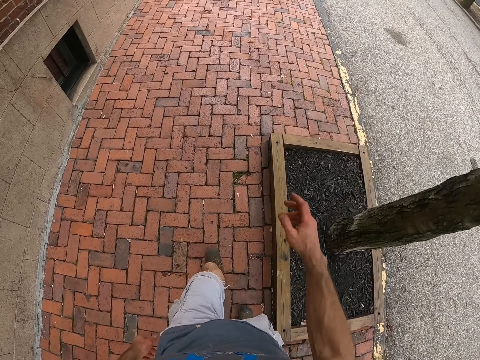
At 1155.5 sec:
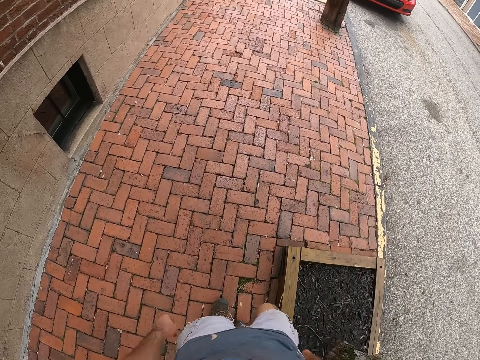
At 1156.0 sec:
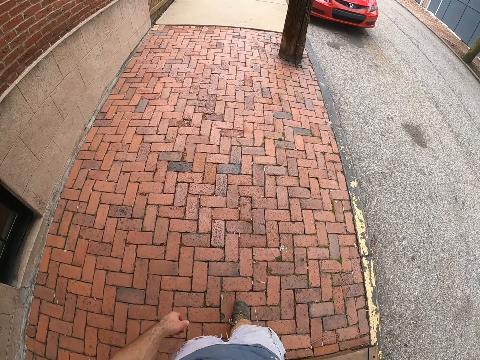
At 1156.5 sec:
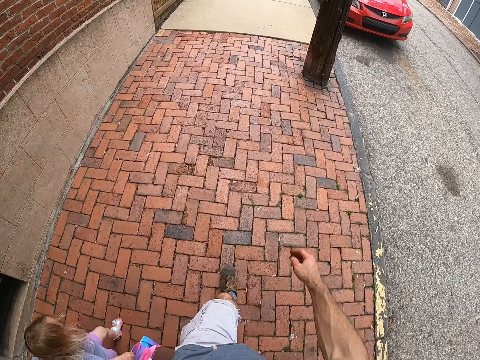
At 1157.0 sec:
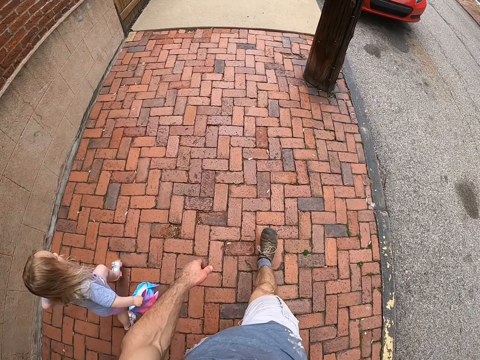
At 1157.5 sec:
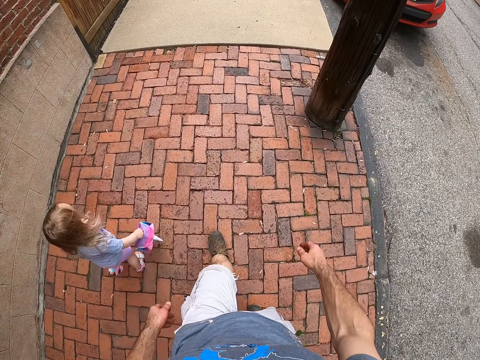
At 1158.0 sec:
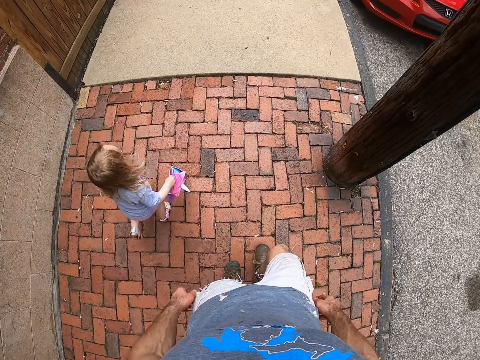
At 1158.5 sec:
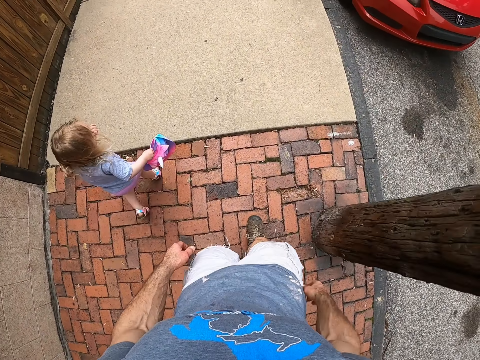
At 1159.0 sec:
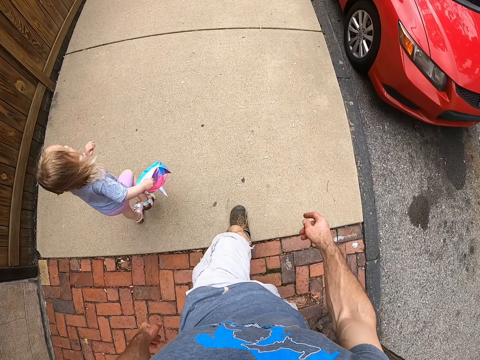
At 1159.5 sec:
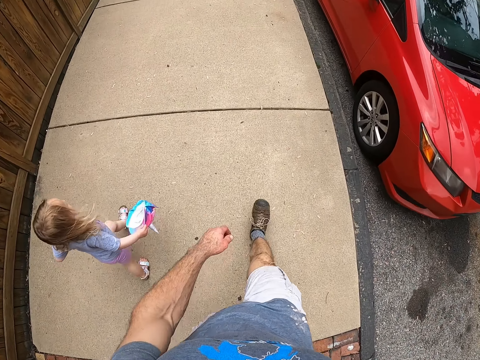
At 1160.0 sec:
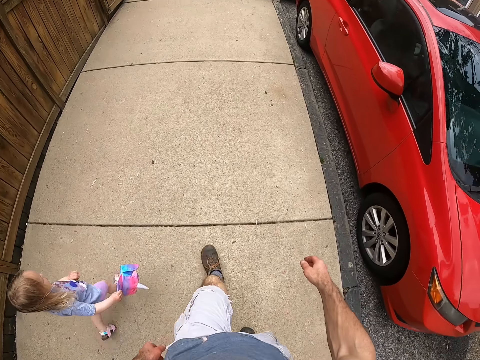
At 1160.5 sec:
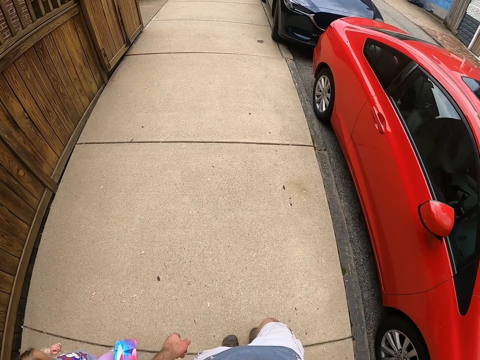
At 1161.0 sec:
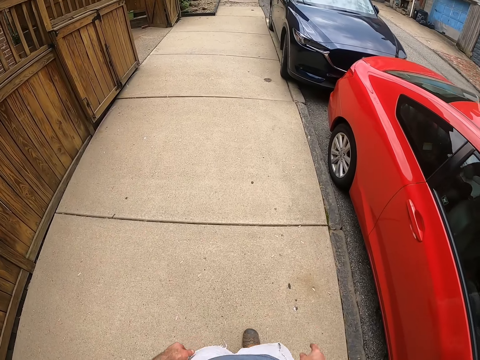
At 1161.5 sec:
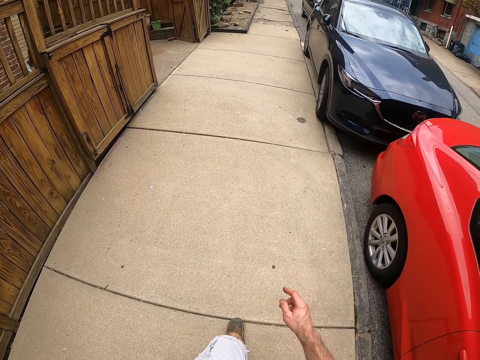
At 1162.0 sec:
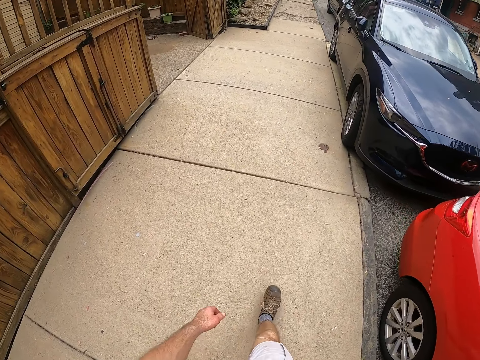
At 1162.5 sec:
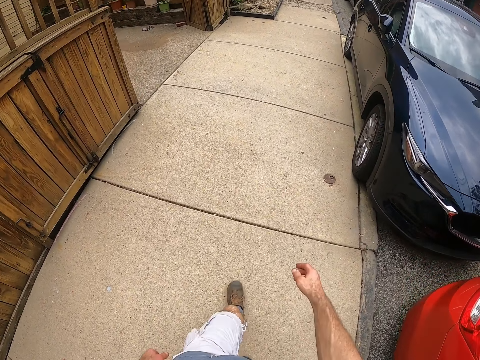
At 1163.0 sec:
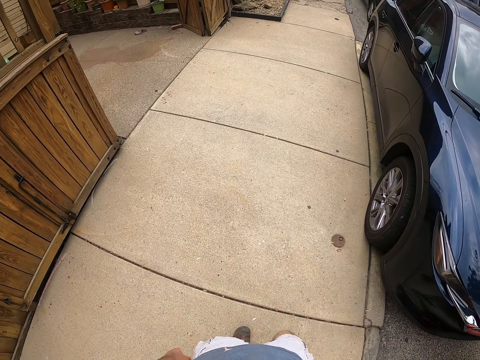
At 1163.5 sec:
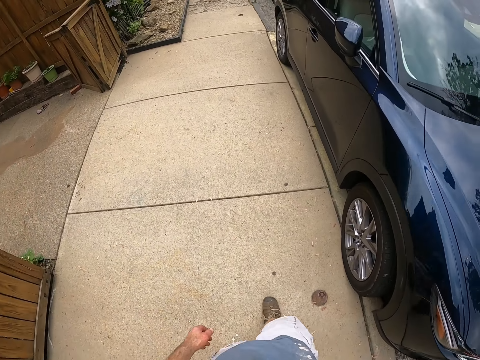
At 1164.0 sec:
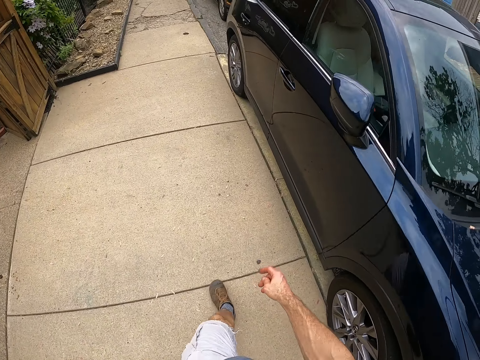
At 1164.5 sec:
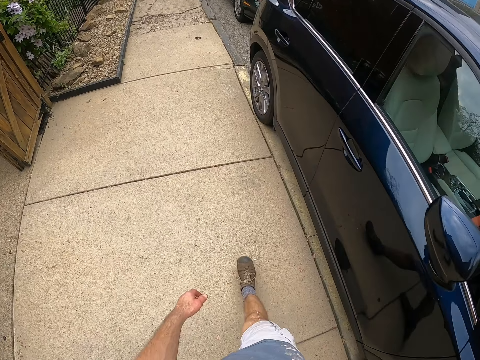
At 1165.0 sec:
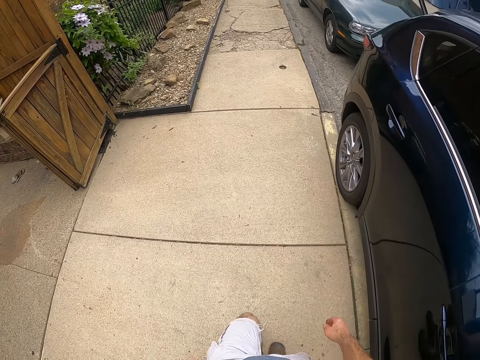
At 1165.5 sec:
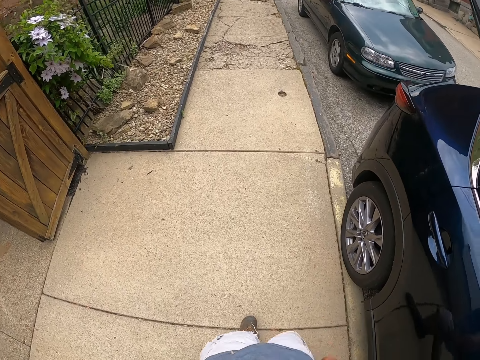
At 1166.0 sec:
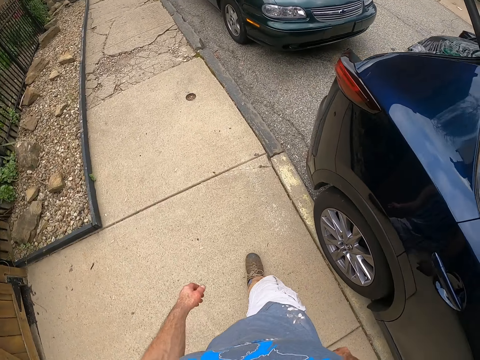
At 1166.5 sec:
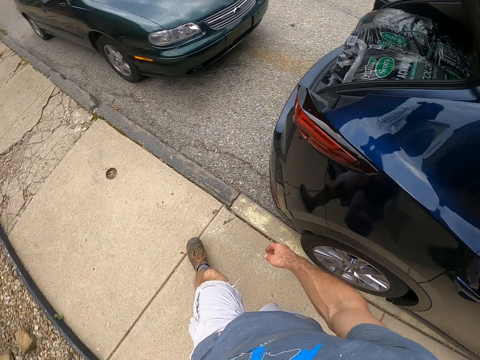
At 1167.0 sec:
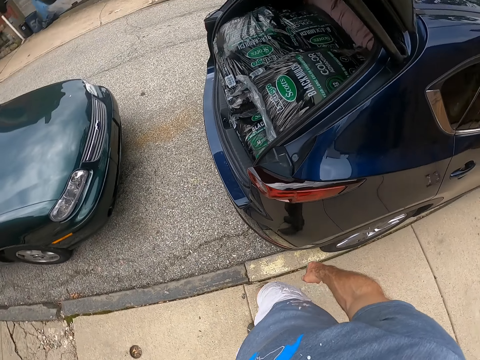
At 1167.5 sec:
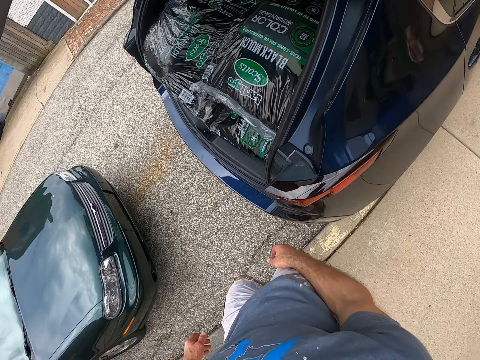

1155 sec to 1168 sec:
A child runs to the car. The child walks on the walkway.

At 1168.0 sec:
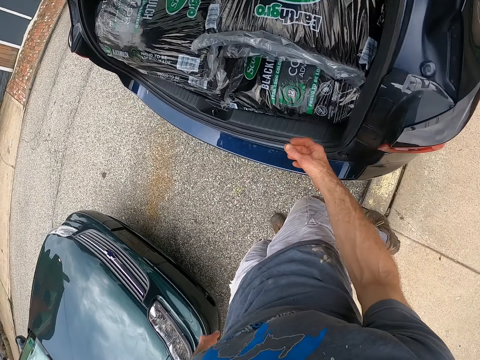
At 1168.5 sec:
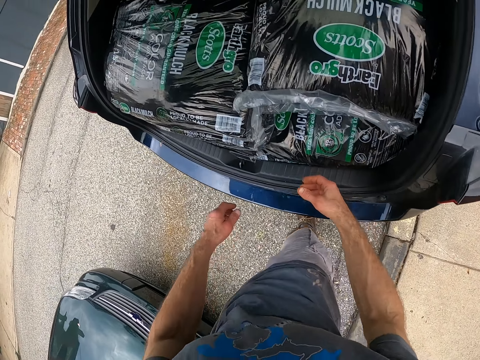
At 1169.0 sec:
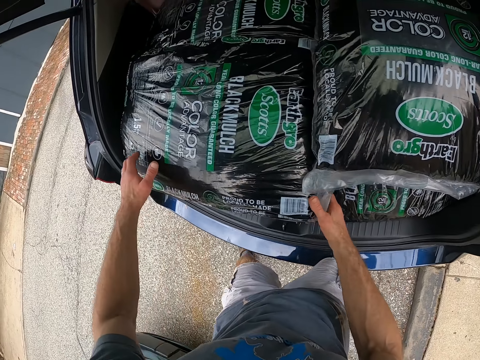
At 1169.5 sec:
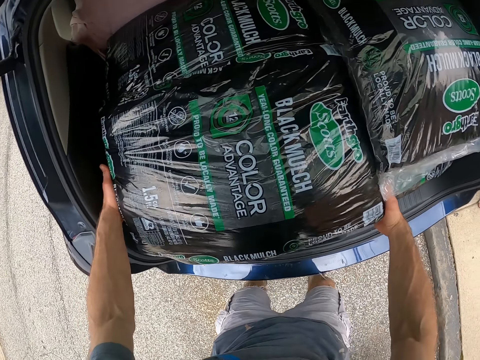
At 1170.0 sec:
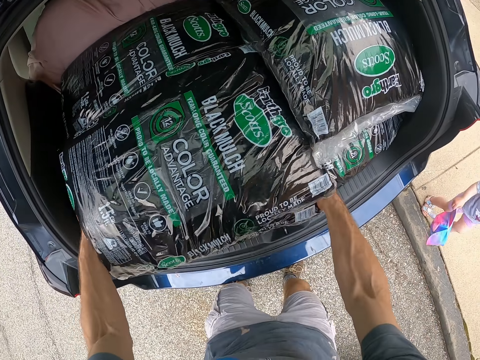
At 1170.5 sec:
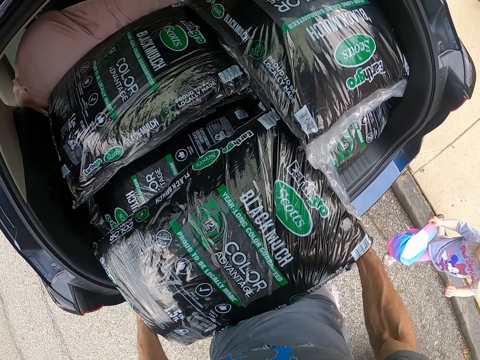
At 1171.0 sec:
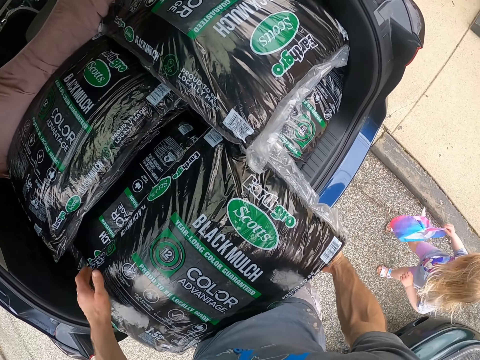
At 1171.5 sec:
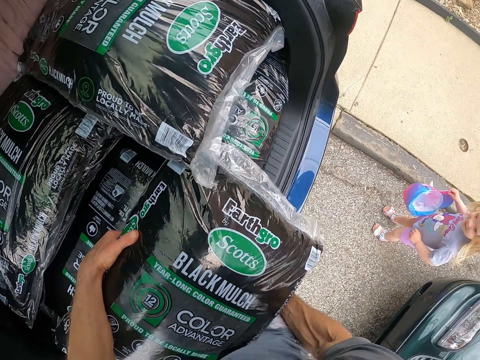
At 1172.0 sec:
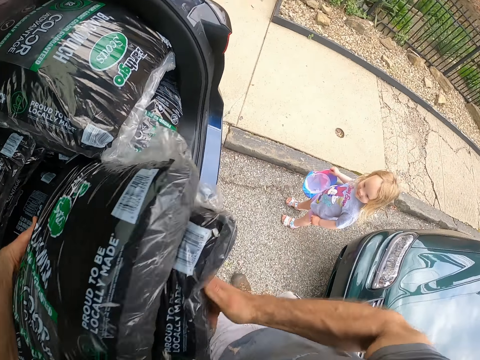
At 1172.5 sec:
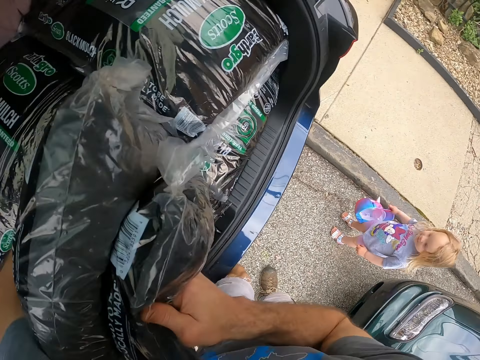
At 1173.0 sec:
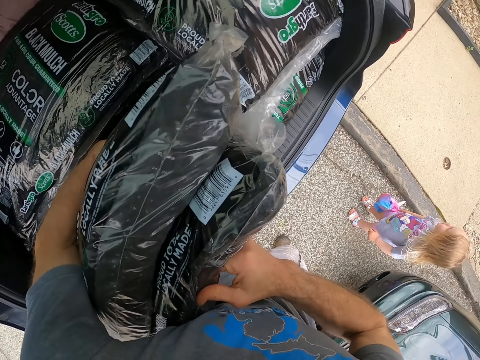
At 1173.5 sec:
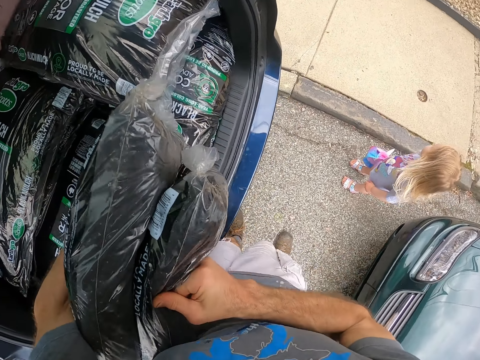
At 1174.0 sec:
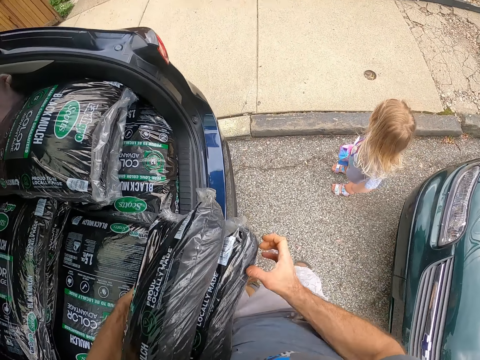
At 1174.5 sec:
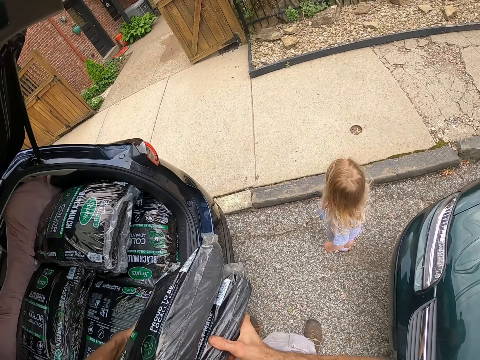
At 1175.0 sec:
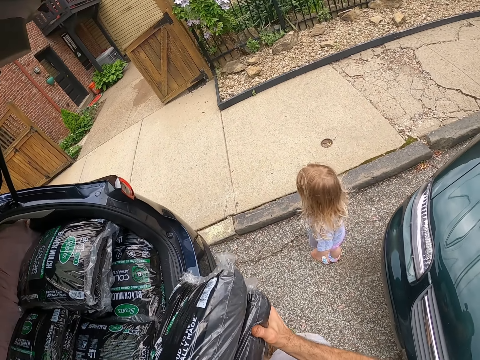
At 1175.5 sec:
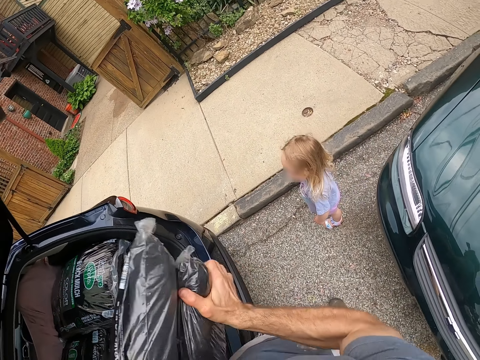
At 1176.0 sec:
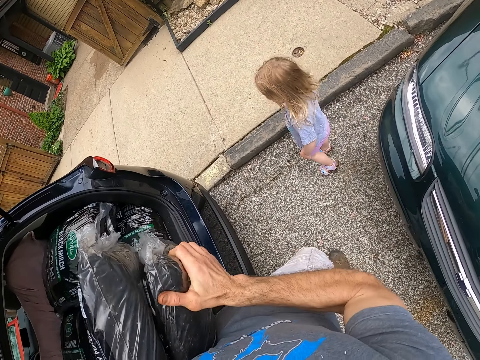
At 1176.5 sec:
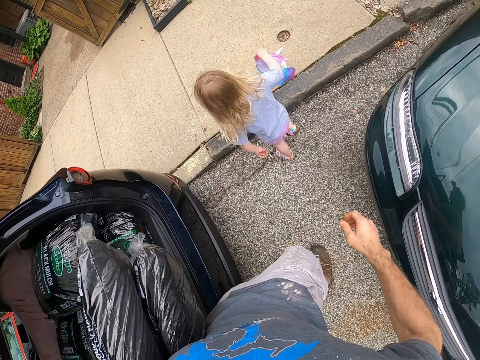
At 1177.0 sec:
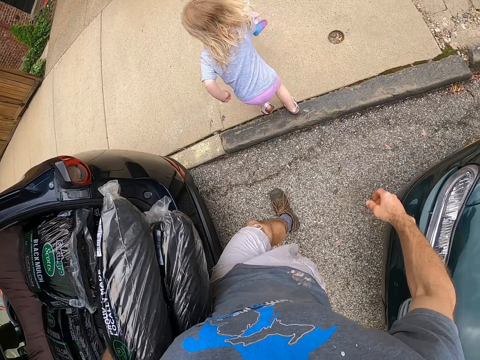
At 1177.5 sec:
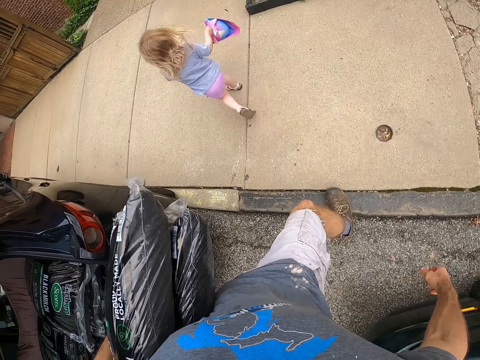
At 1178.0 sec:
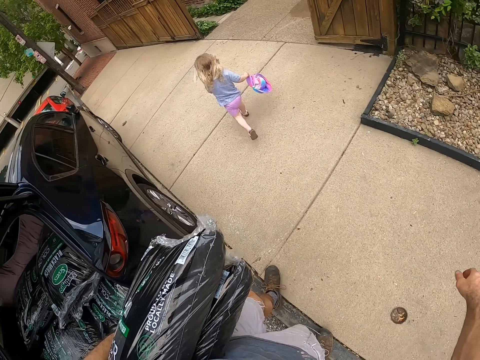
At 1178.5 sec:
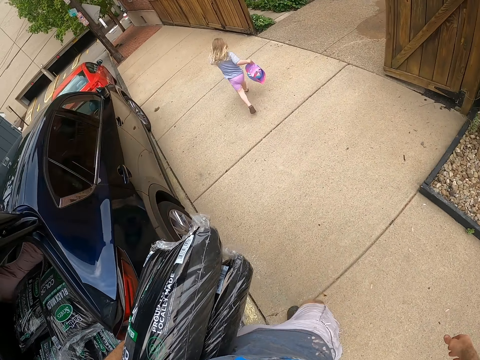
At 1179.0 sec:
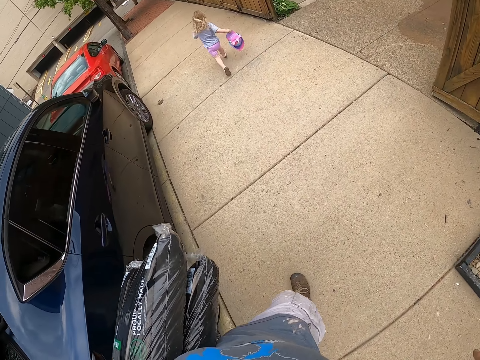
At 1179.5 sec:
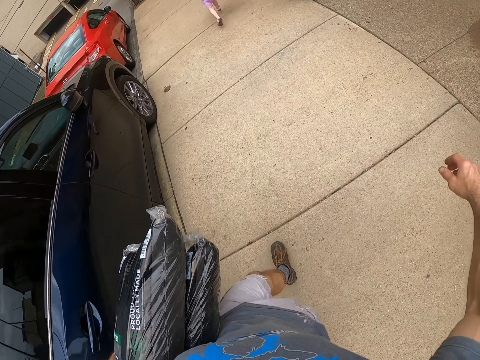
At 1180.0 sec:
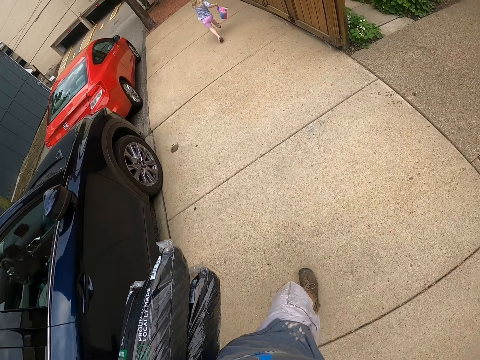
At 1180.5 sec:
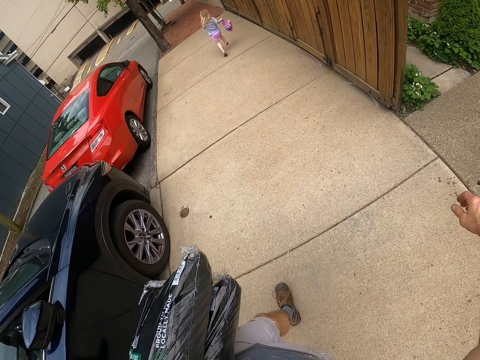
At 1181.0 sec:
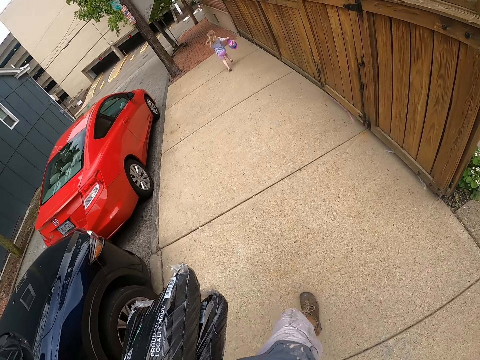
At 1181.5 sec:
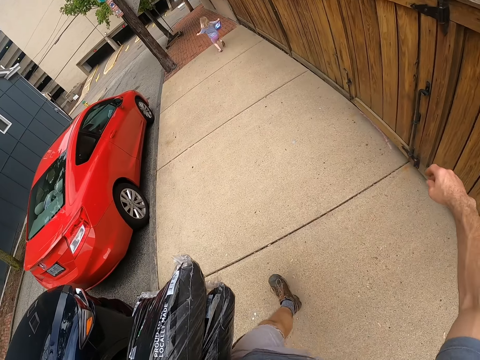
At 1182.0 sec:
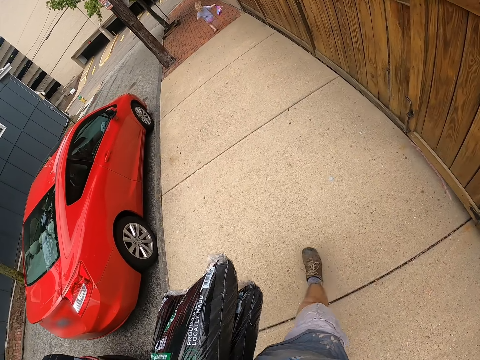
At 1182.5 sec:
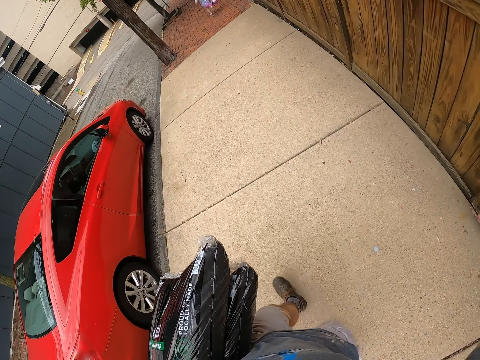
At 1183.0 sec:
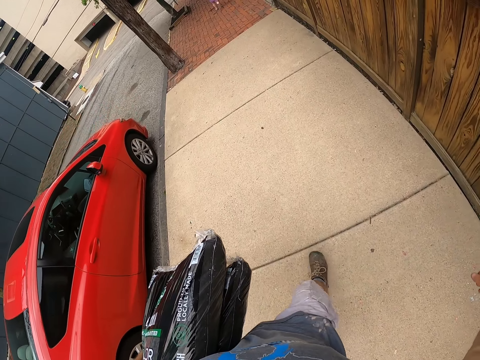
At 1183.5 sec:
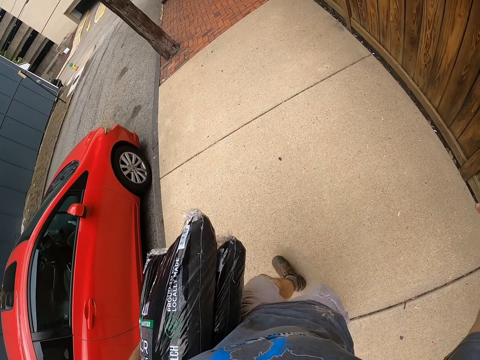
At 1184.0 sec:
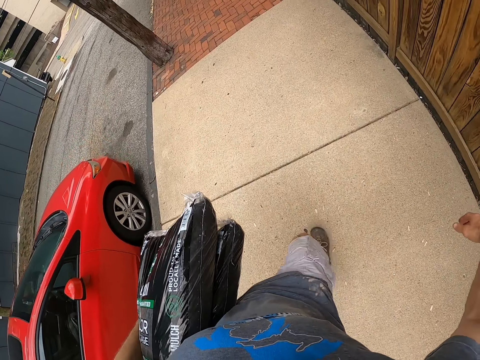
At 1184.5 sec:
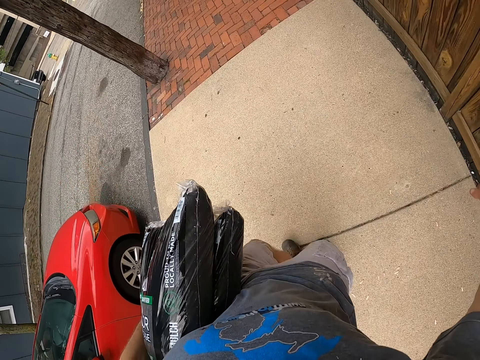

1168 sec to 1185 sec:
The camera wearer takes the manure bags. They carry the bags from the boot of the car. A child stands near the car. The child runs along the pavement. The camera wearer walks toward the front of the house.
